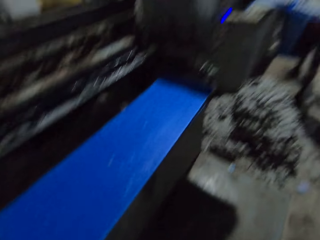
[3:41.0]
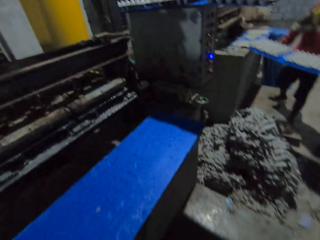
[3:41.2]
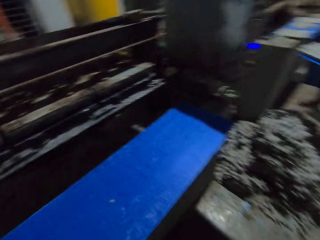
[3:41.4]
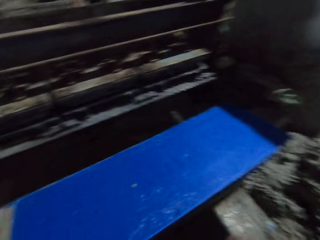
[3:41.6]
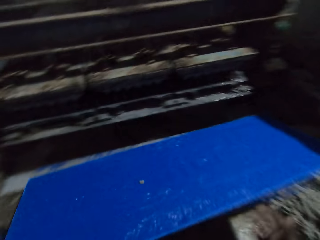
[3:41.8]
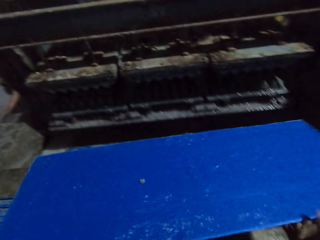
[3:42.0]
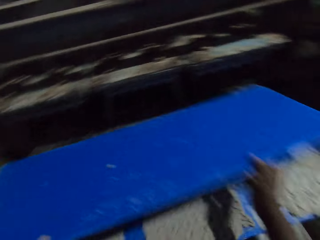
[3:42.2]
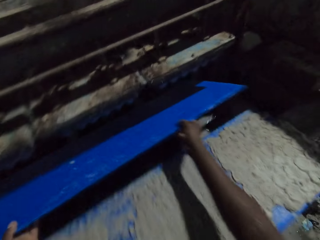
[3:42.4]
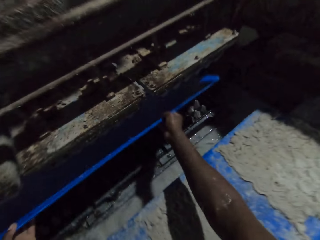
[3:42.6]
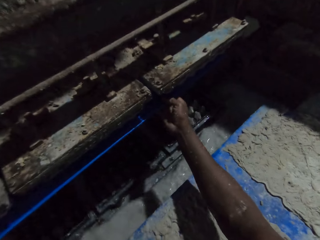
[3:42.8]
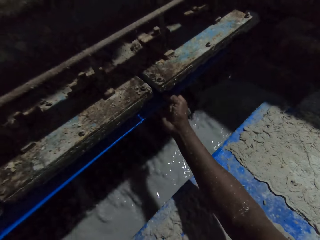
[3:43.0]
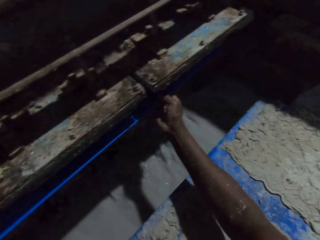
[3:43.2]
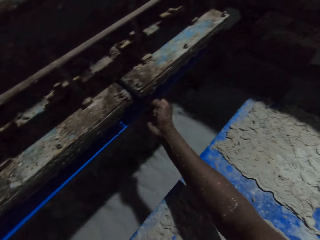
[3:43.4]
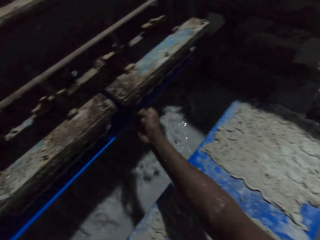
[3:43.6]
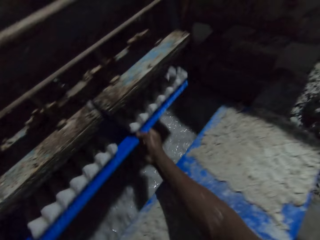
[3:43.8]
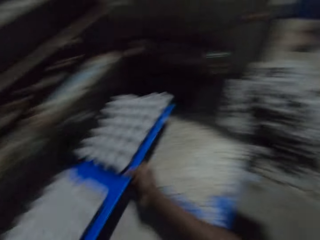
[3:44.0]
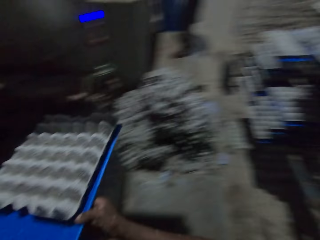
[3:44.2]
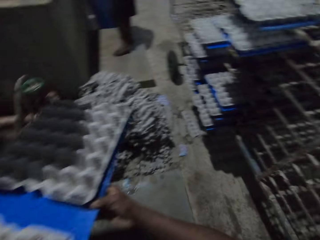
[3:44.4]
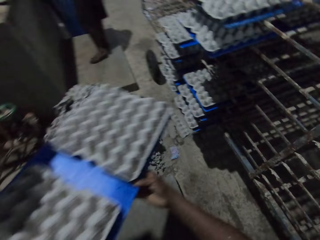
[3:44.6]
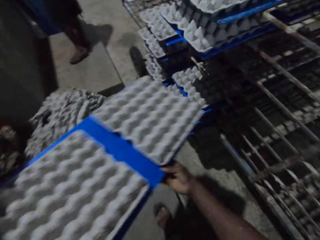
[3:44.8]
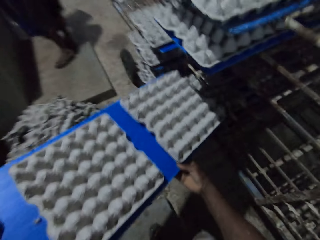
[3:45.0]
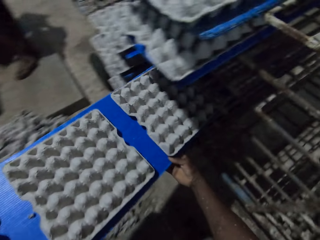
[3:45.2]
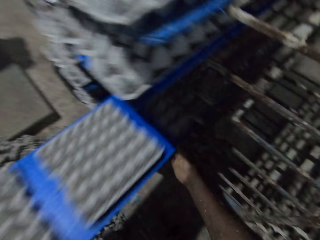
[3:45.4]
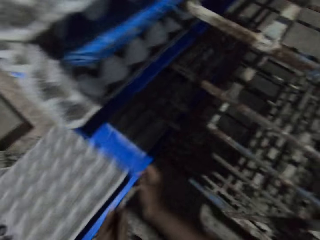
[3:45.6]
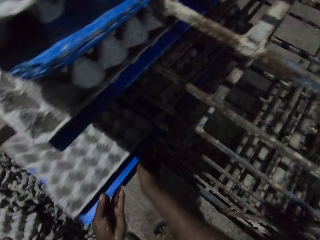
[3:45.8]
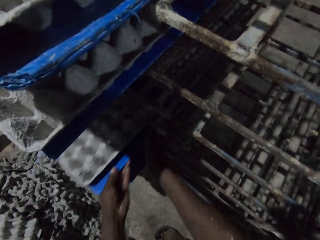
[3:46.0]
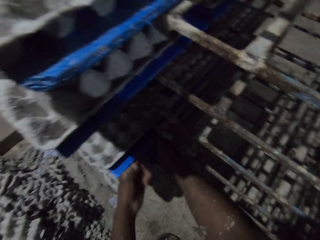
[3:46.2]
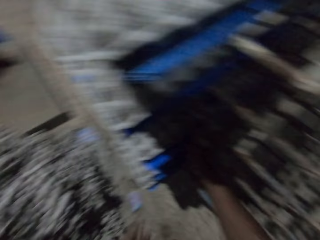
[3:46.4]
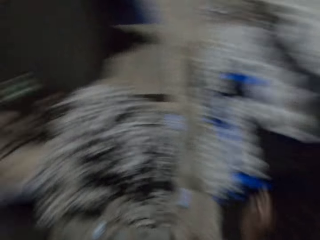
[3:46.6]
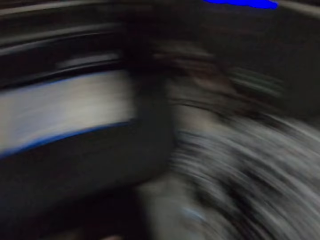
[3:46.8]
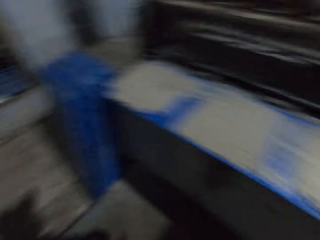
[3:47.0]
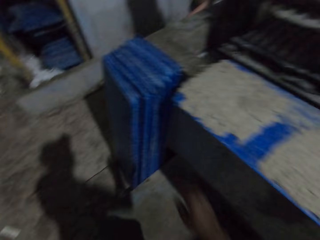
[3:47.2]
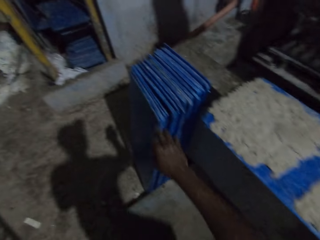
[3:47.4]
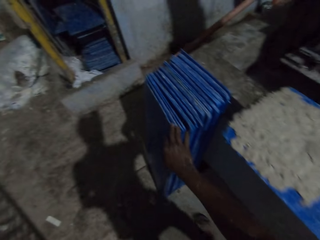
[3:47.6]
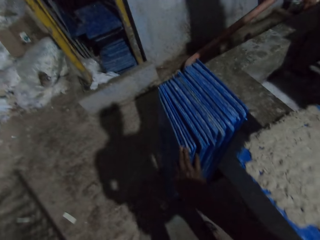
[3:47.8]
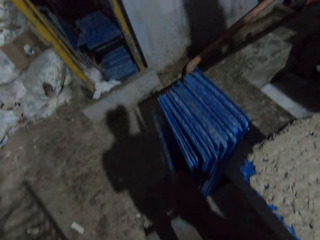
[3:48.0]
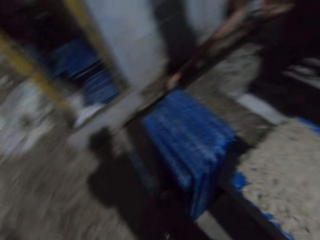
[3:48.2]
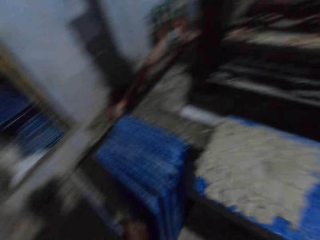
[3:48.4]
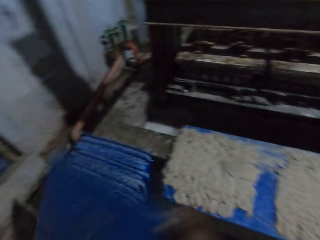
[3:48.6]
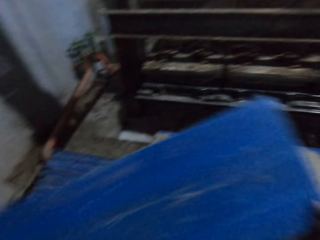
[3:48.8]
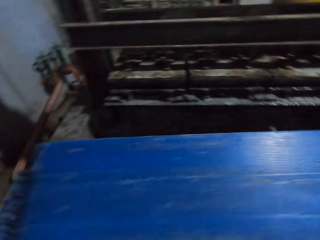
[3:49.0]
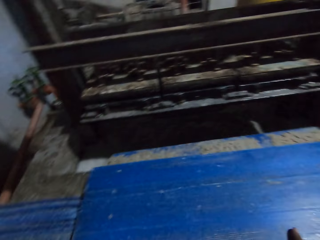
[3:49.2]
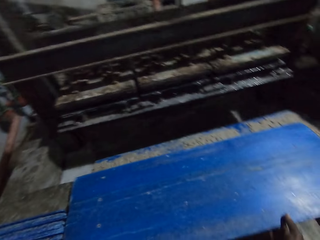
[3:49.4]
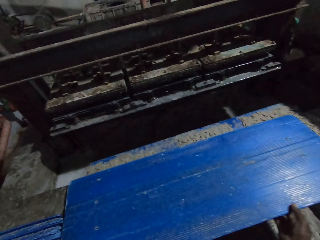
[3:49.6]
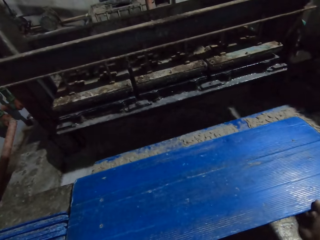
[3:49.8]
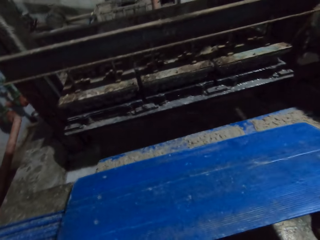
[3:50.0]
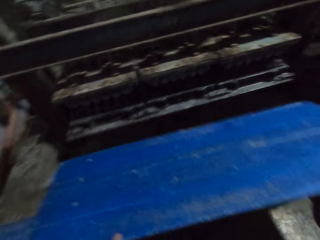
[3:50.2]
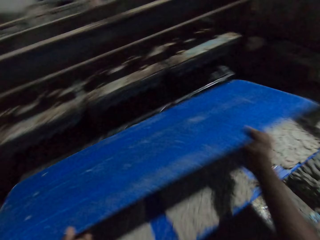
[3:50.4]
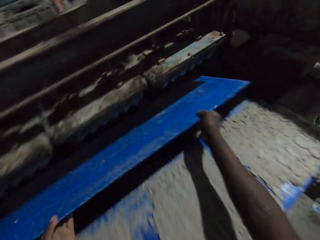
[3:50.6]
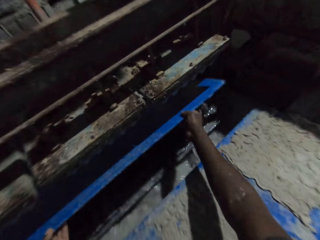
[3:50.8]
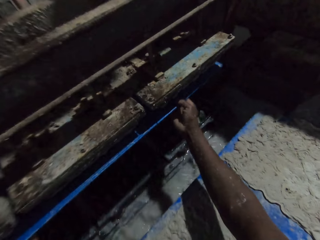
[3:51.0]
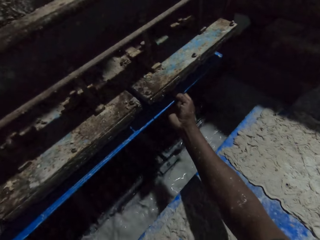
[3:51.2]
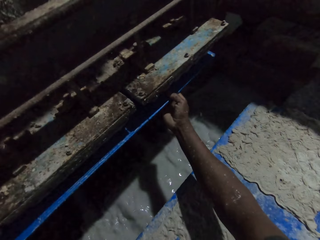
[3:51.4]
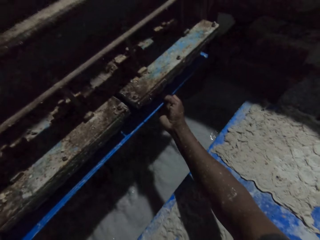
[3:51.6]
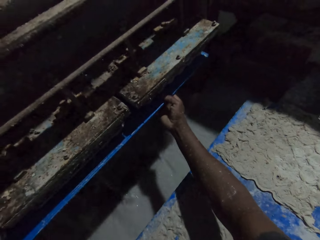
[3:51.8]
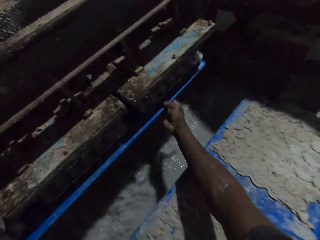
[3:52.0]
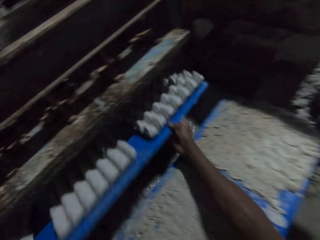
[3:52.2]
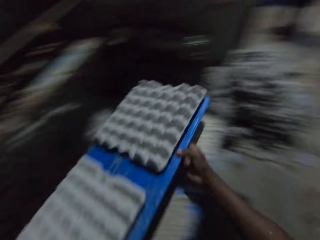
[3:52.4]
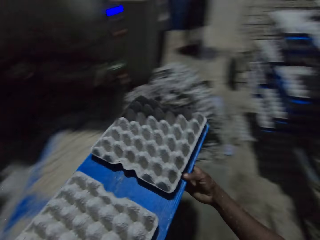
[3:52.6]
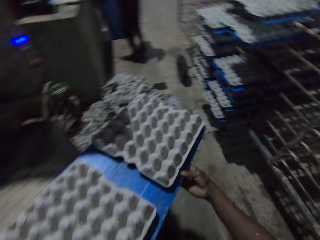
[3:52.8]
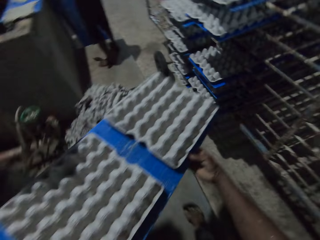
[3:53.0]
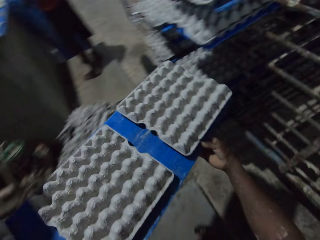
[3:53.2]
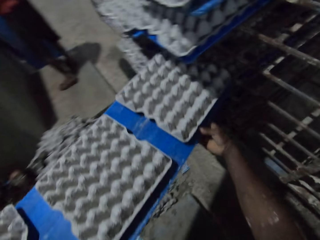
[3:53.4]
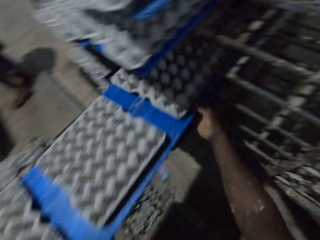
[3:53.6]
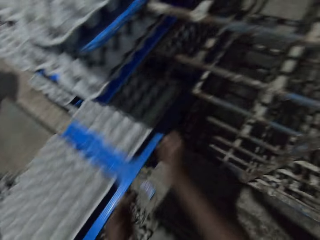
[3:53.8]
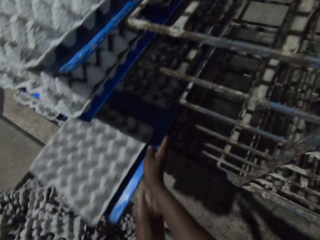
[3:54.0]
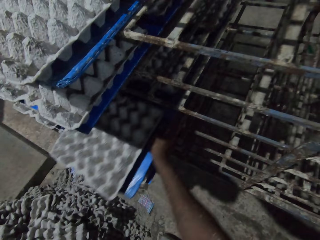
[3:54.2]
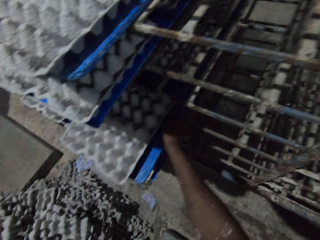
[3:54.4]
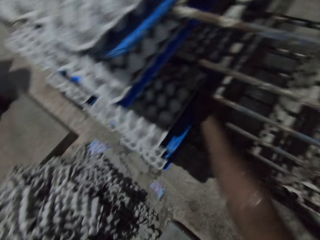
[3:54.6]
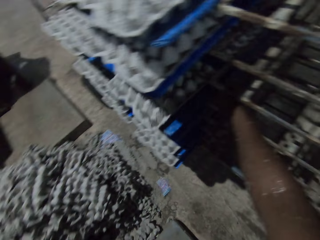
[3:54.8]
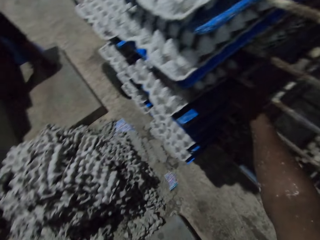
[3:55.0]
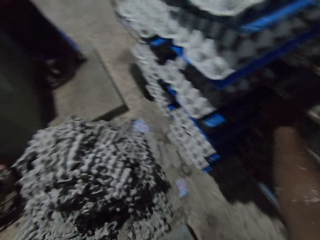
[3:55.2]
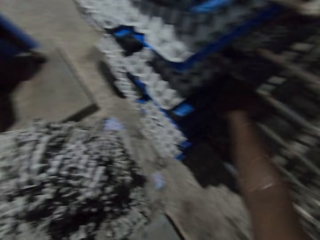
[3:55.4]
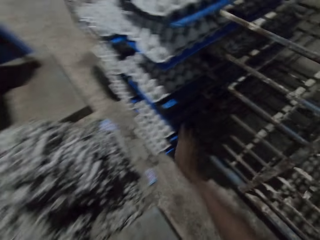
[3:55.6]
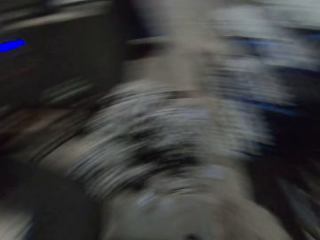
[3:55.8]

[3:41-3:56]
The camera wearer walks away from the plastic boards or polypropylene plastics. A man holds a polypropylene plastic of egg cartons in his hands. Another man drops the polypropylene plastic of egg cartons on the rack with his hands. The camera wearer picks the polypropylene plastic of egg cartons from the polypropylene plastic of egg cartons on the egg carton making machine with his left hand. He holds the polypropylene plastic with his right hand. He collects some egg cartons from the egg carton making machine with the polypropylene plastic in his hands. He puts the plastic board in the machine and pulls the plastic board off the machine. The other man picks a polypropylene plastic from the ground with his right hand. The camera wearer drops the polypropylene plastic of egg cartons on the rack with his hands. He walks away from the rack. He picks a polypropylene plastic from the ground with his right hand. He drops the polypropylene plastic of egg cartons on the polypropylene plastic of egg cartons on the egg carton making machine with his hands. He picks the polypropylene plastic of egg cartons from the polypropylene plastic of egg cartons on the egg carton making machine with his hands. He collects some egg cartons from the egg carton making machine with the polypropylene plastic in his hands. He pulls the plastic board off the machine and walks away from the machine. He drops the polypropylene plastic of egg cartons on the rack with his hands.

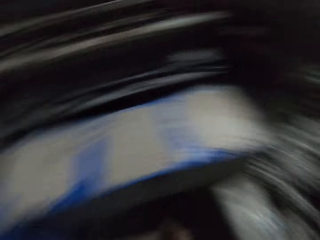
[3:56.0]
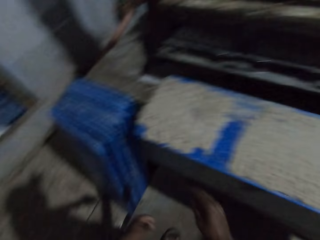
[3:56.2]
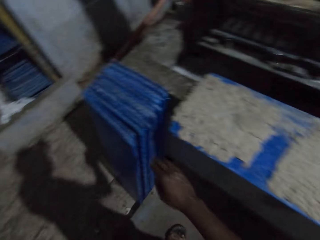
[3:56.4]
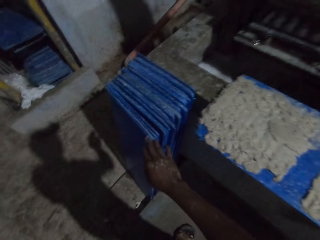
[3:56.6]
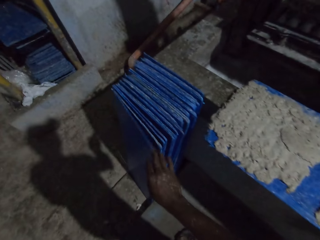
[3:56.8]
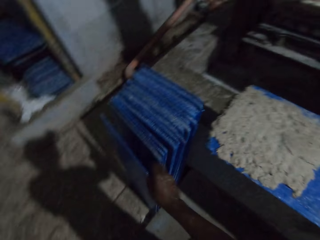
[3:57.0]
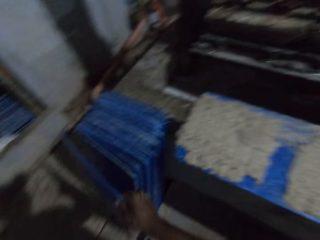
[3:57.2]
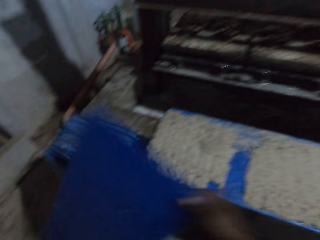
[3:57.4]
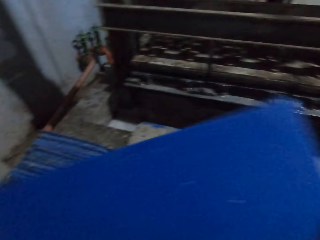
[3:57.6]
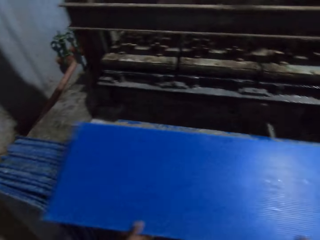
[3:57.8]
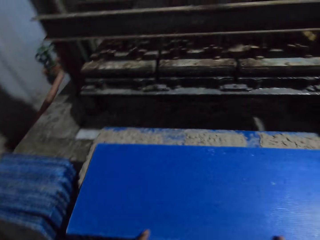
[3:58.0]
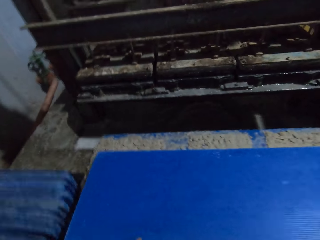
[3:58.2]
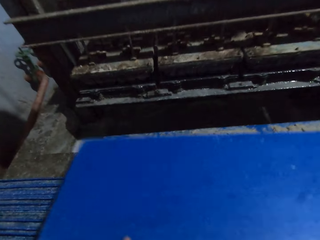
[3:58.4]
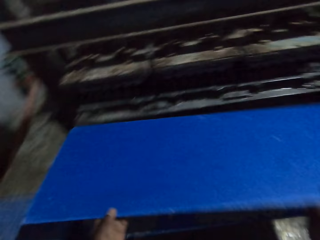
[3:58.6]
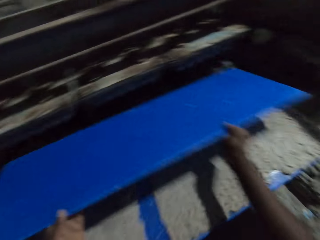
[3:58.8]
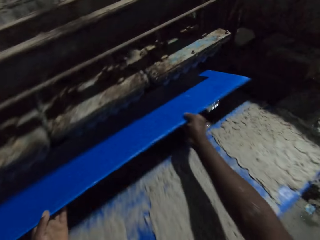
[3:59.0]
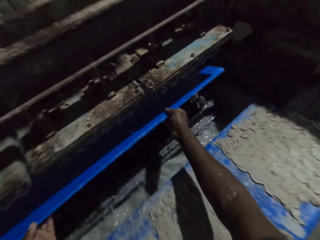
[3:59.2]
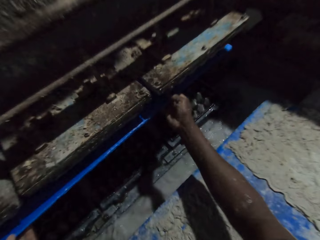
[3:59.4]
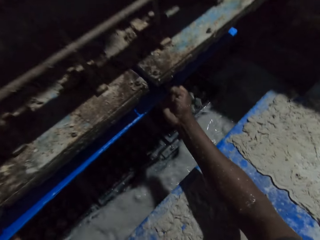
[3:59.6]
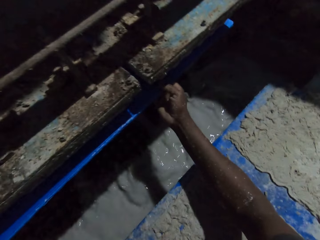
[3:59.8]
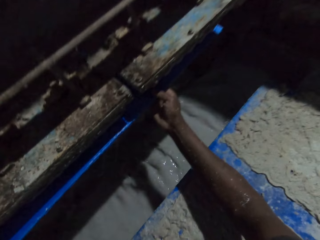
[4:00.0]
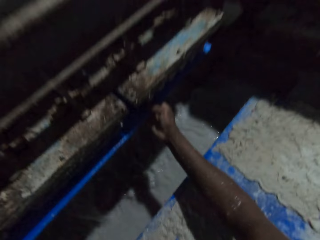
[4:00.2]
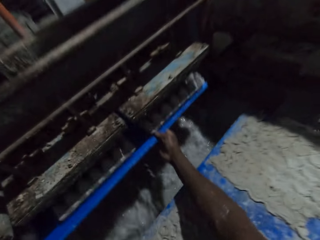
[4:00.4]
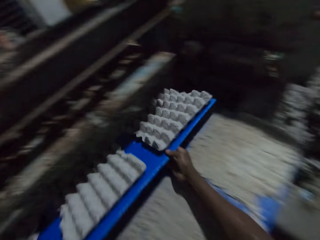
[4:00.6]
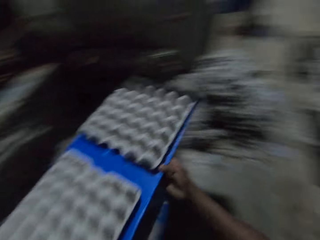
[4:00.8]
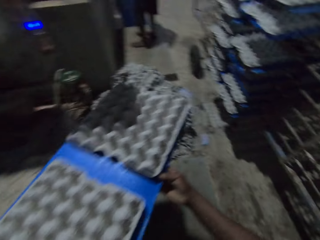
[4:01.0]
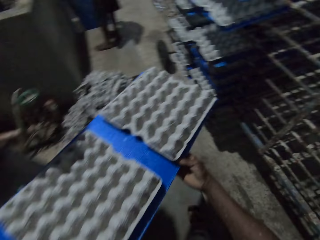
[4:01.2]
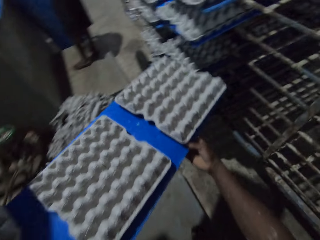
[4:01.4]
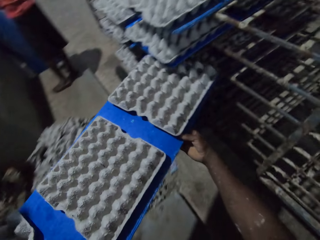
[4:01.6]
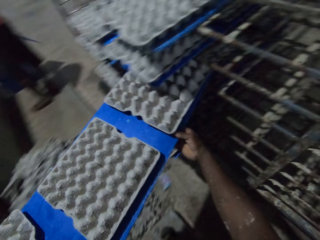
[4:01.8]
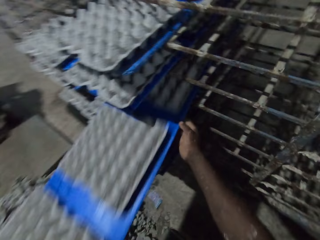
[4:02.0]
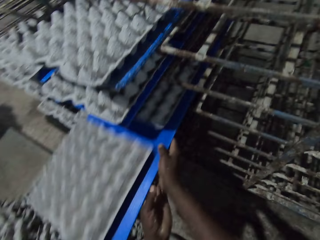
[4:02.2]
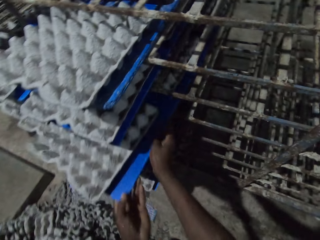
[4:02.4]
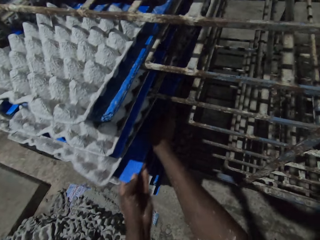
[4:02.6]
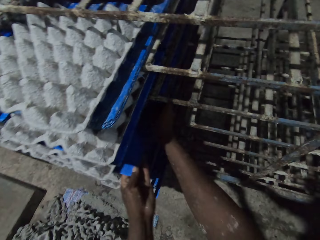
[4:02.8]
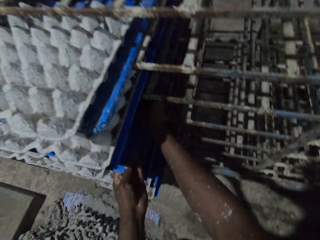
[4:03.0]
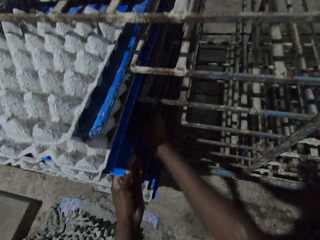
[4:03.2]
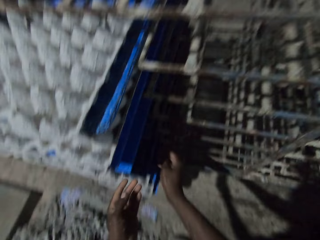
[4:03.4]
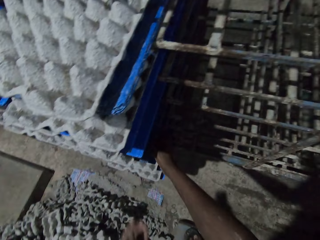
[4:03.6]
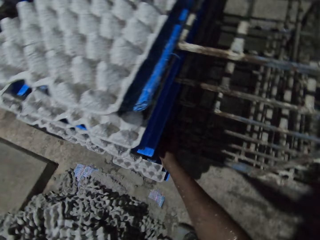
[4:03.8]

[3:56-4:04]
The camera wearer walks away from the rack. He picks a polypropylene plastic or plastic board from the ground with his right hand. He drops the polypropylene plastic of egg cartons on the polypropylene plastic of egg cartons on the egg carton making machine with his hands. He picks the polypropylene plastic of egg cartons from the polypropylene plastic of egg cartons on the egg carton making machine with his hands. He collects some egg cartons from the egg carton making machine with the polypropylene plastic in his hands. He pulls the plastic board off the machine and walks away from the machine. He drops the polypropylene plastic of egg cartons on the rack with his hands. A man picks a polypropylene plastic from the ground with his right hand.
